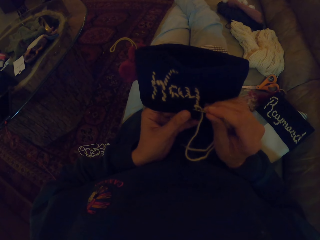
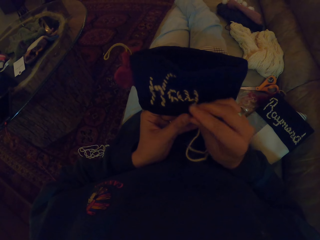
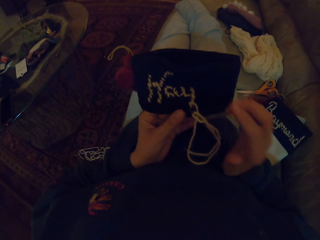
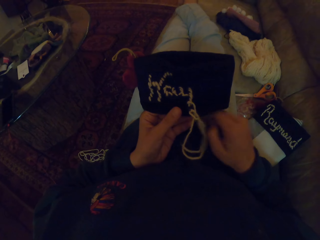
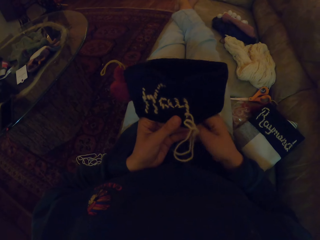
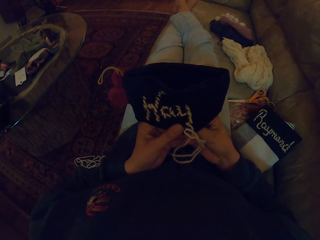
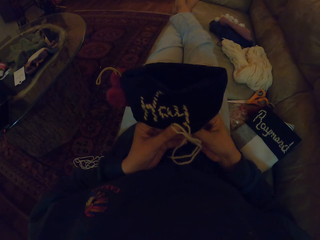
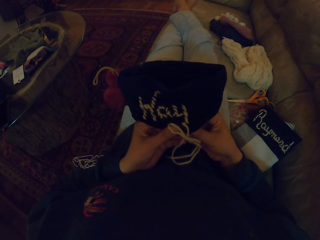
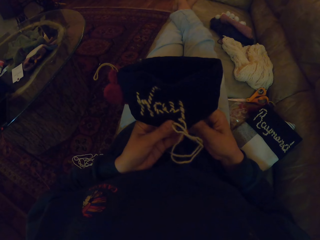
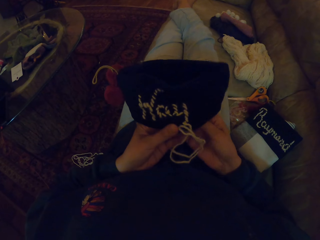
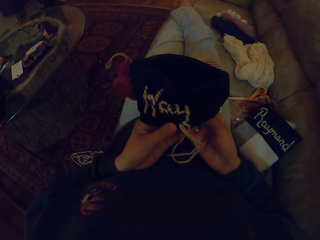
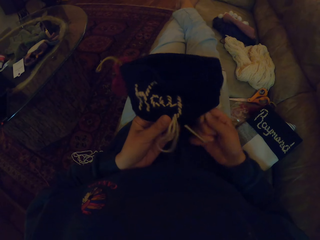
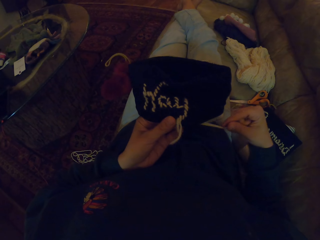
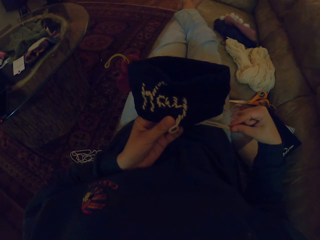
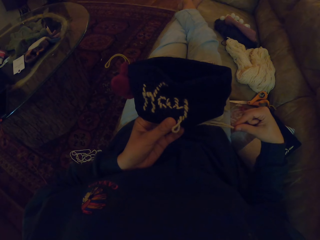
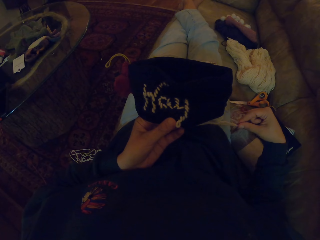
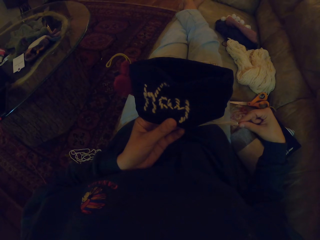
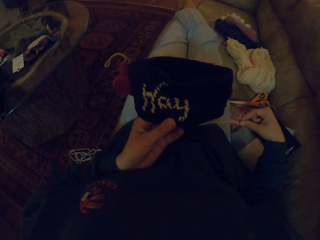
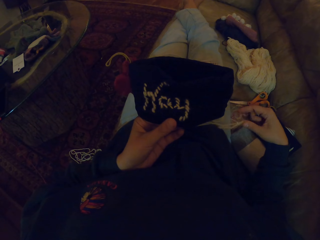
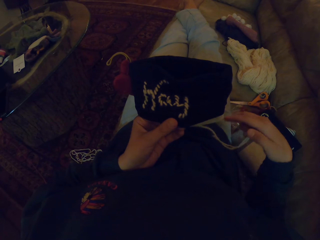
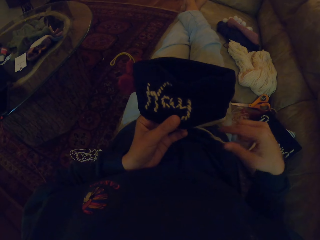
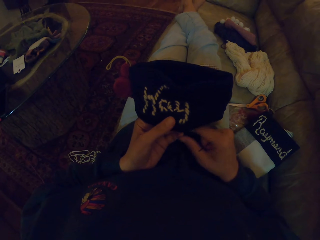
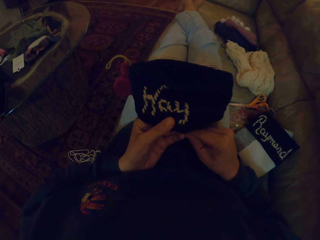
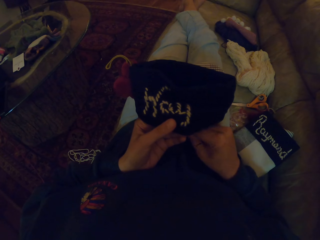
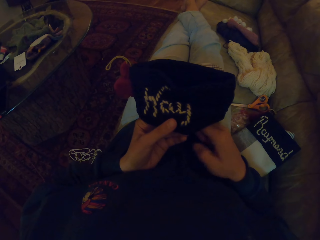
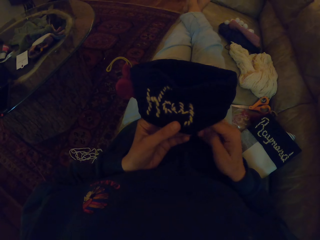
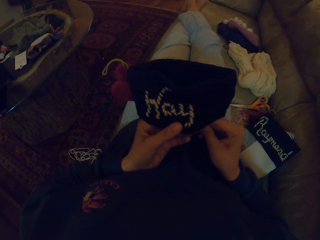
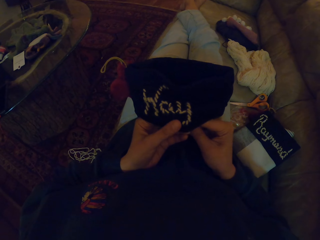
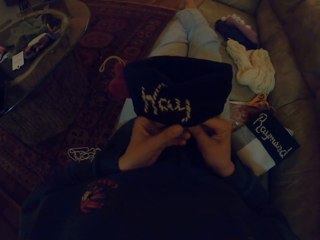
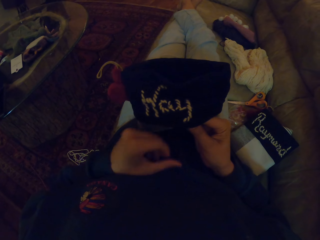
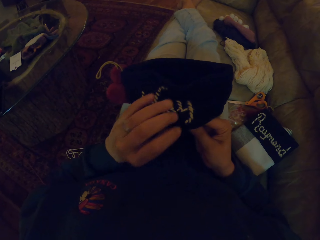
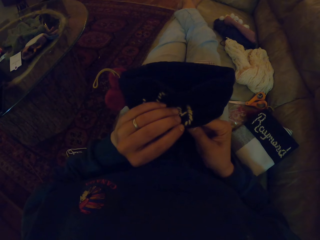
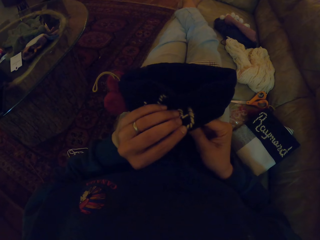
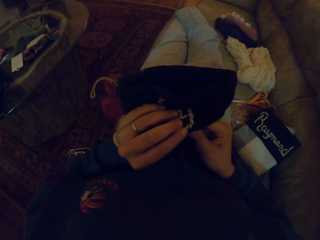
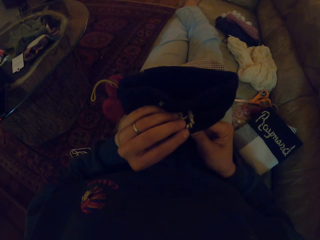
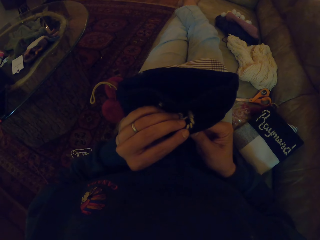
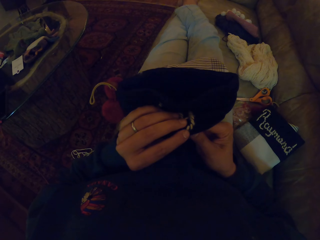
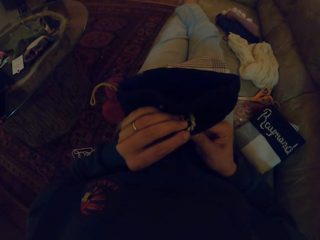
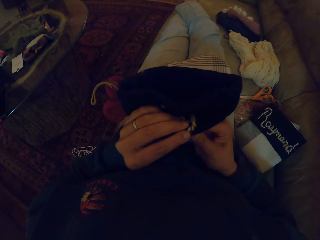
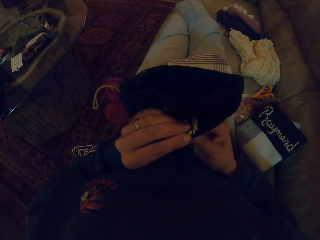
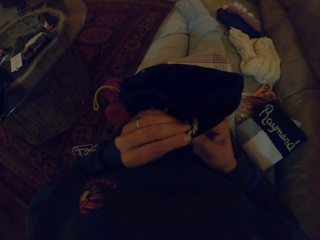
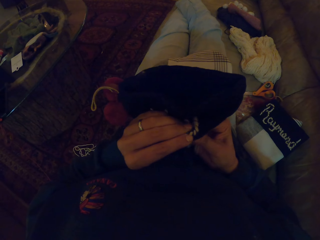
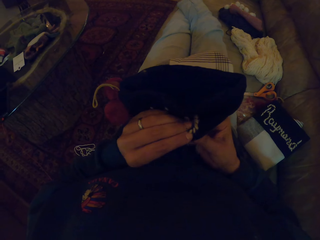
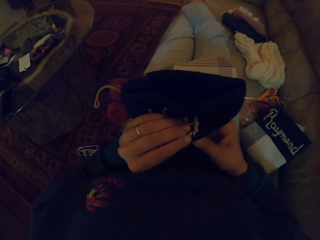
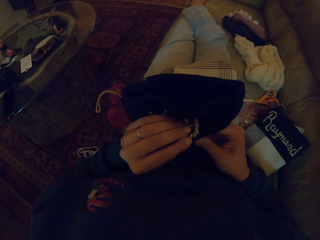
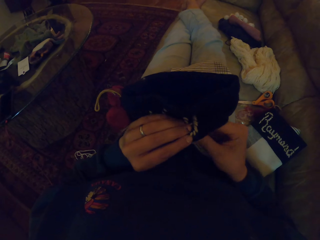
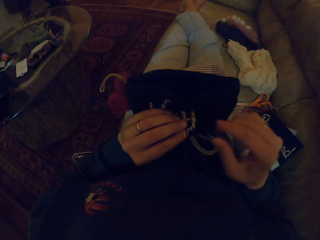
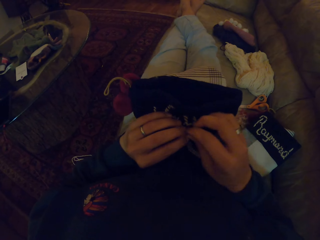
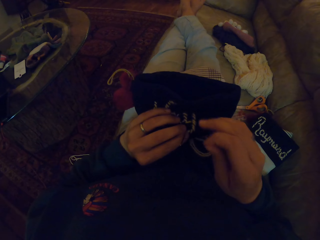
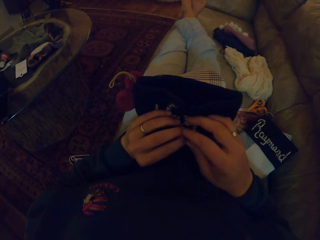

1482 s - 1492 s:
The camera wearer pulls the thread with her right hand. She crochets the cloth with the crochet needle.

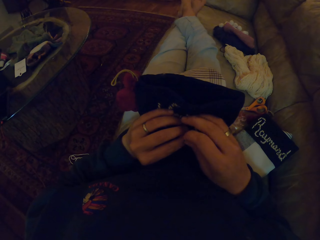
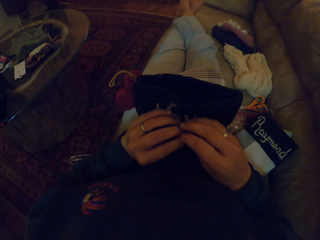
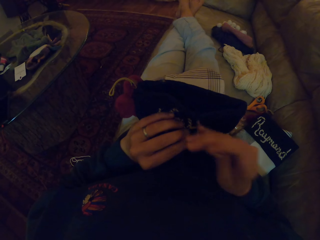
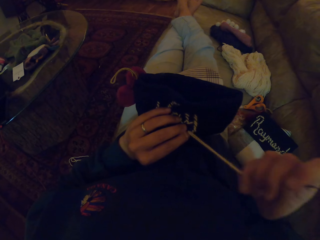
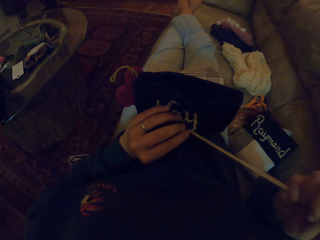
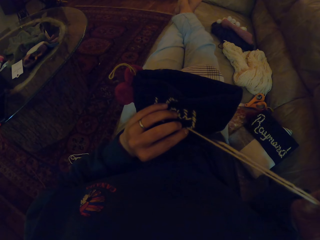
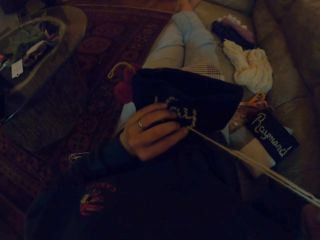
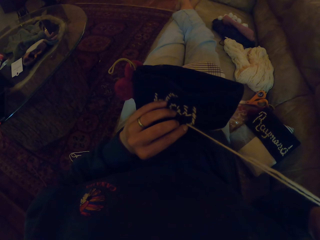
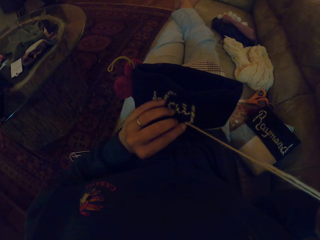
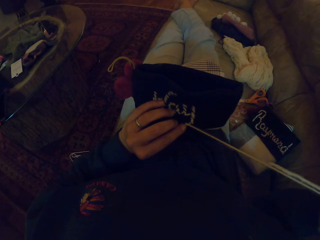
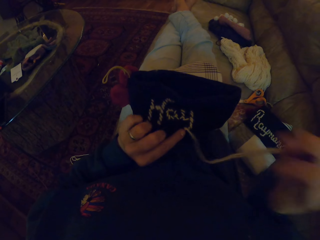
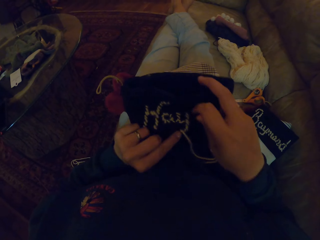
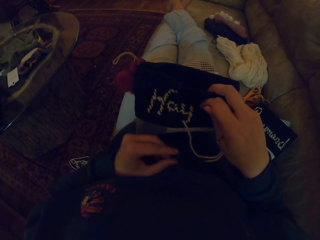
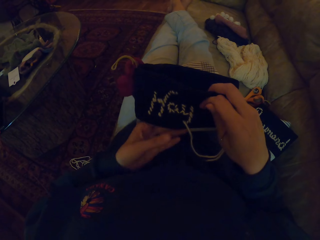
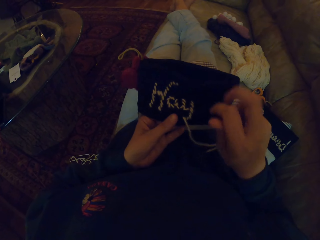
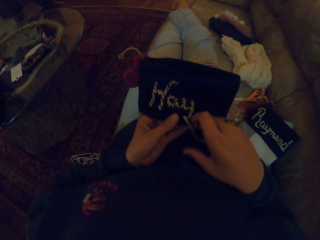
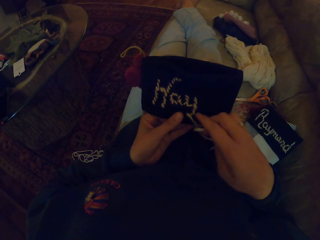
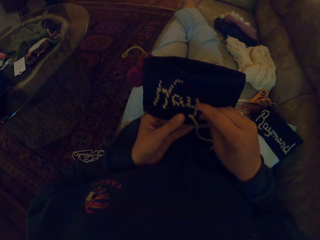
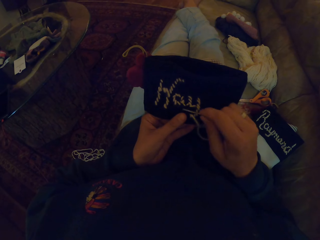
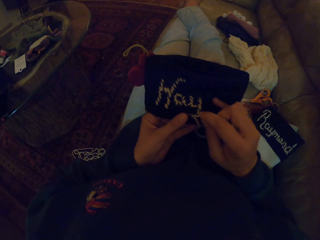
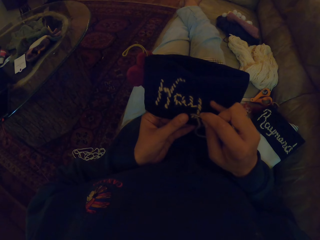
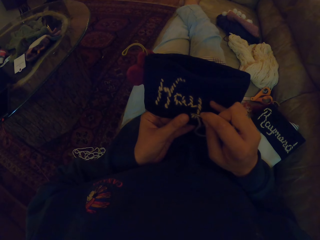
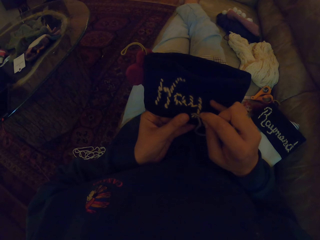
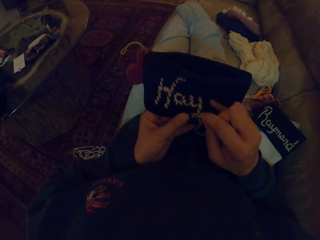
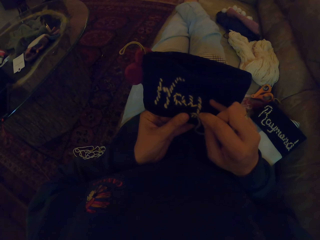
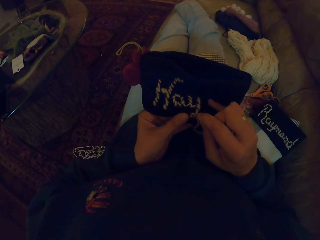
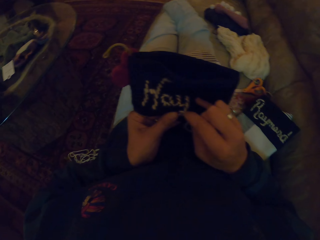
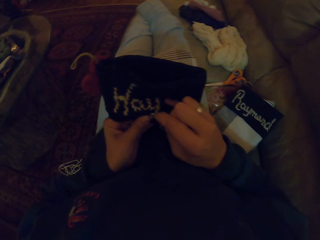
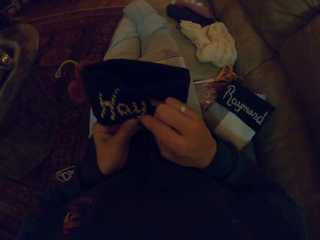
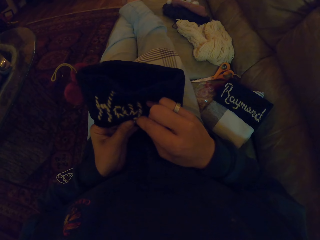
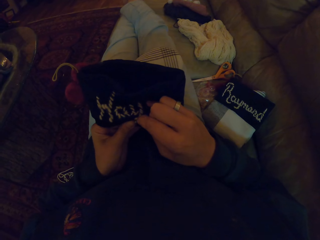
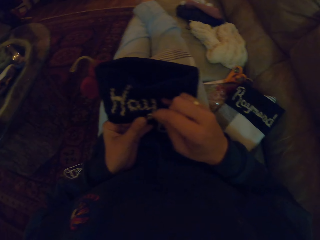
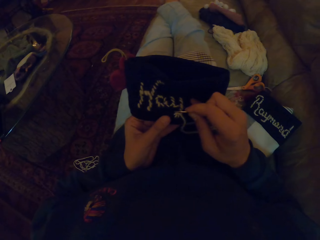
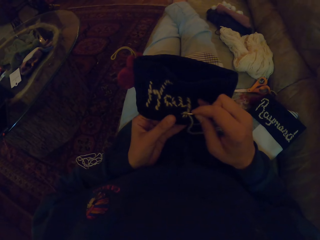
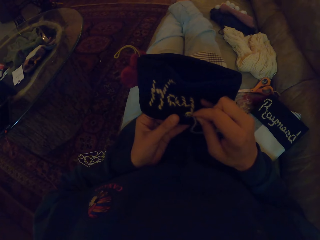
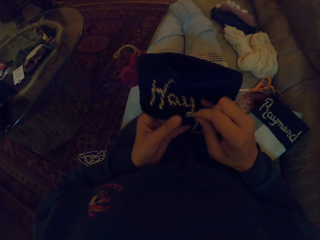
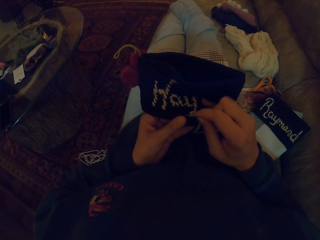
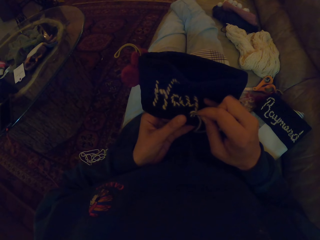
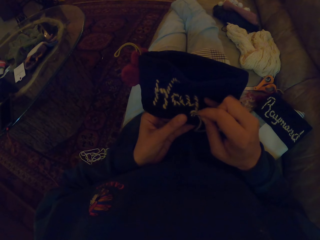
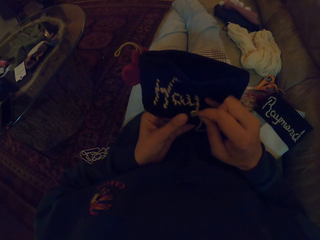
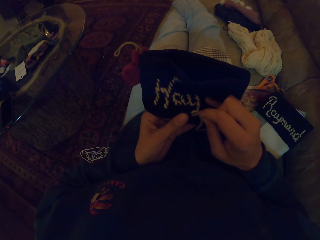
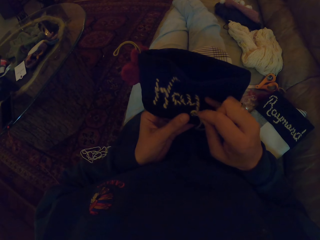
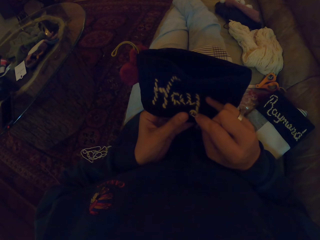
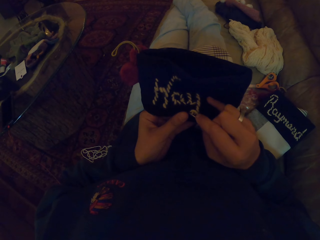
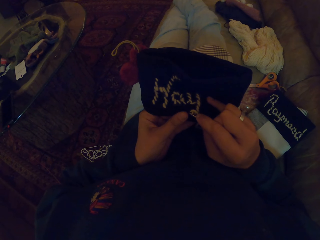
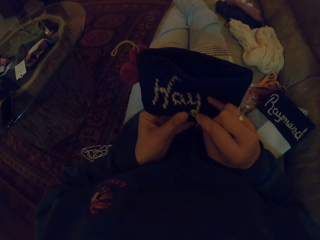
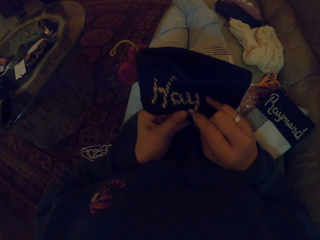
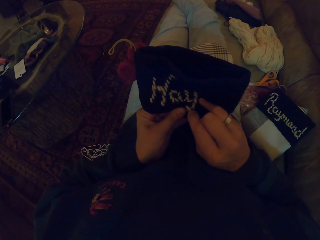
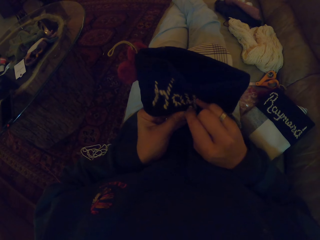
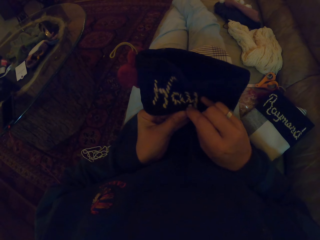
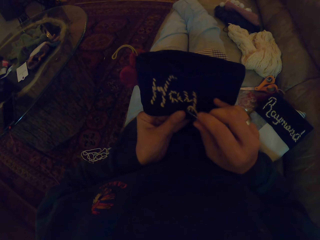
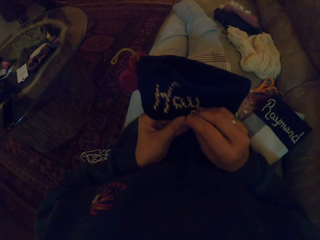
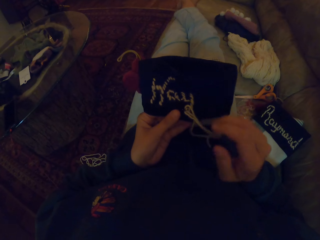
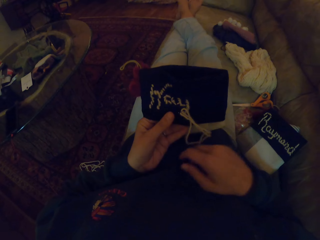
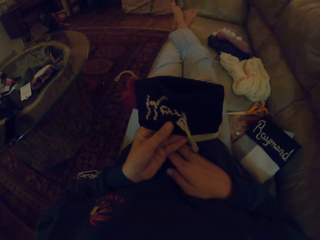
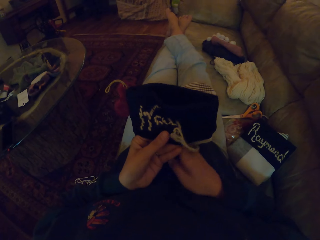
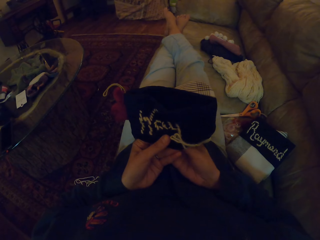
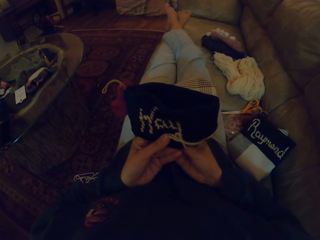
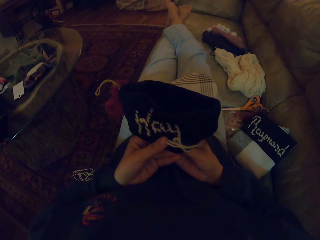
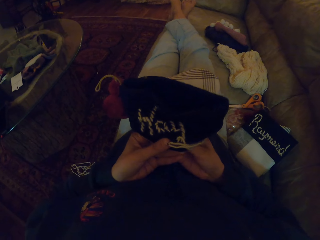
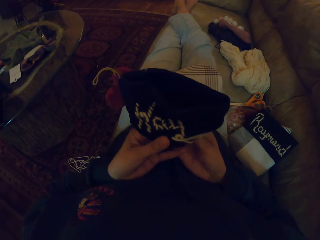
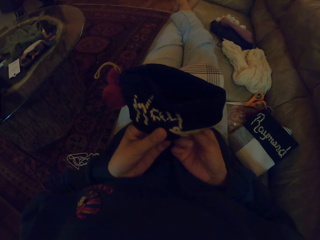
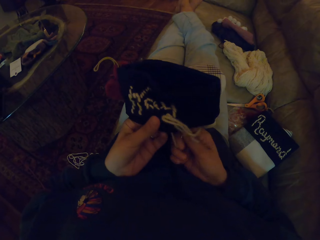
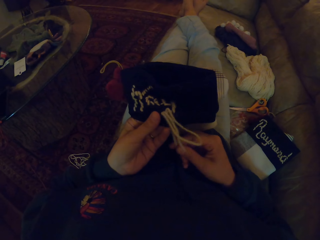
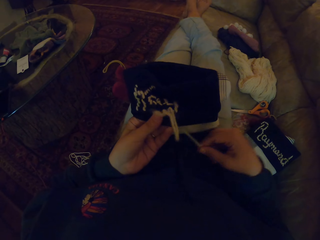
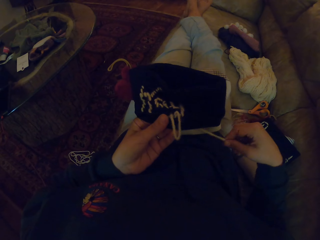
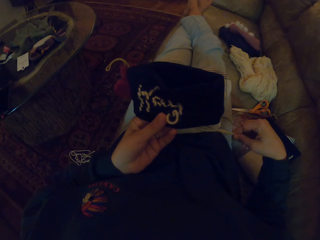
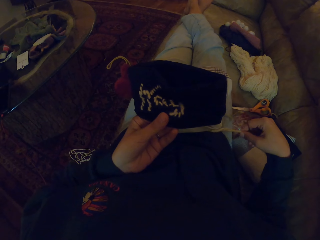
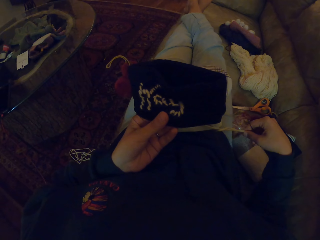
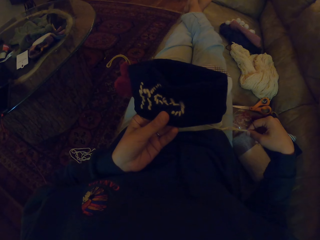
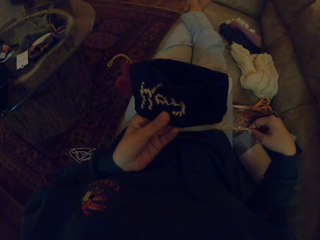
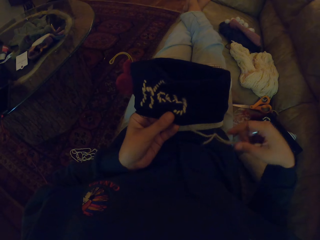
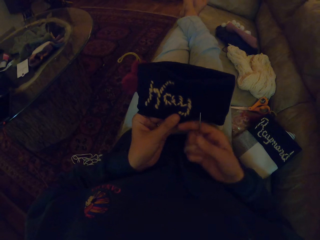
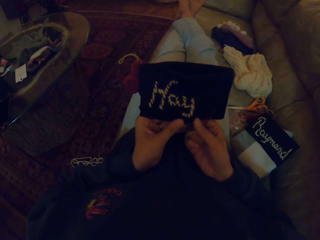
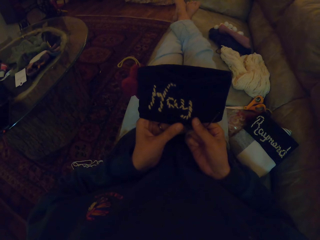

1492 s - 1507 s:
The camera wearer pulls the thread with her right hand. She holds the fabric. She crochets the cloth with the crochet needle. She pulls the thread with her right hand.
